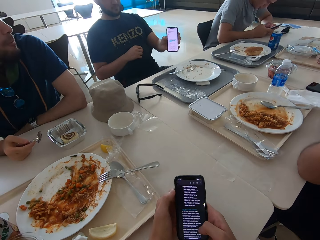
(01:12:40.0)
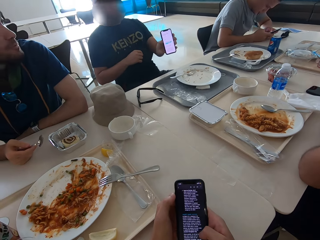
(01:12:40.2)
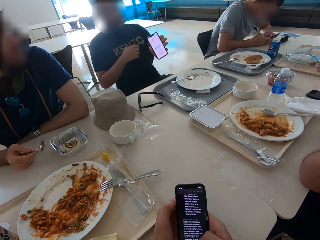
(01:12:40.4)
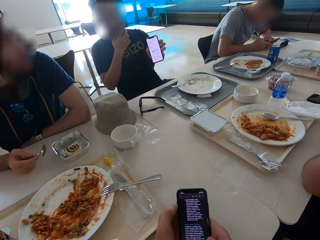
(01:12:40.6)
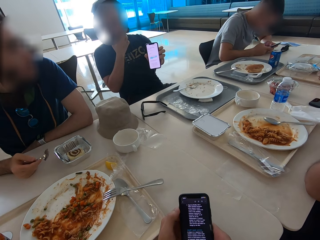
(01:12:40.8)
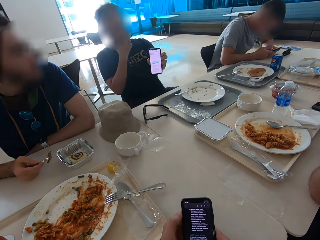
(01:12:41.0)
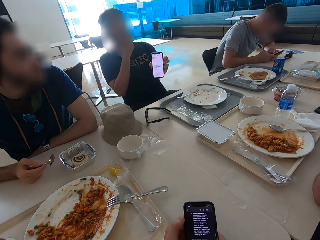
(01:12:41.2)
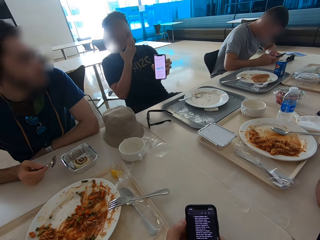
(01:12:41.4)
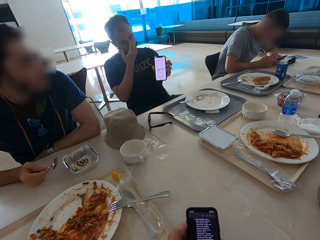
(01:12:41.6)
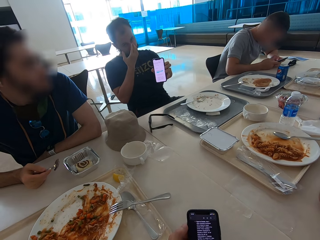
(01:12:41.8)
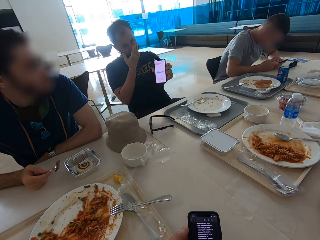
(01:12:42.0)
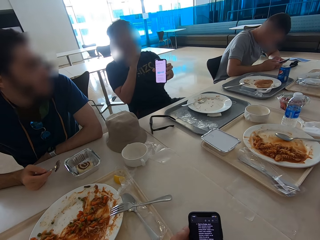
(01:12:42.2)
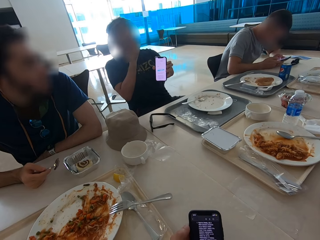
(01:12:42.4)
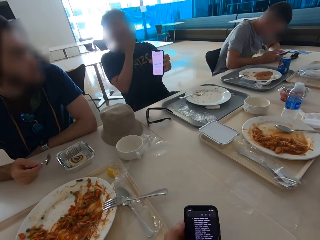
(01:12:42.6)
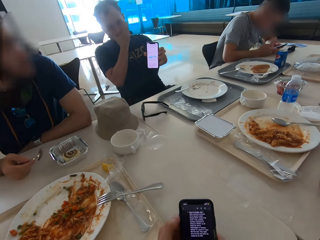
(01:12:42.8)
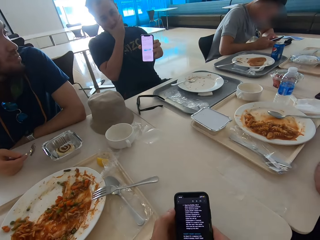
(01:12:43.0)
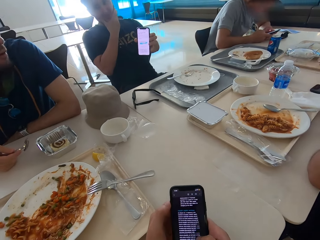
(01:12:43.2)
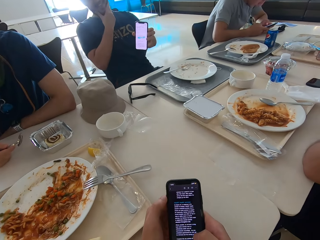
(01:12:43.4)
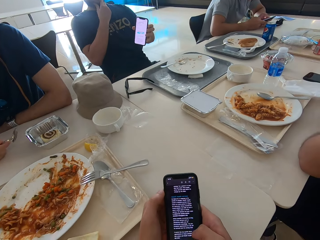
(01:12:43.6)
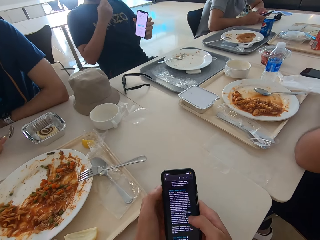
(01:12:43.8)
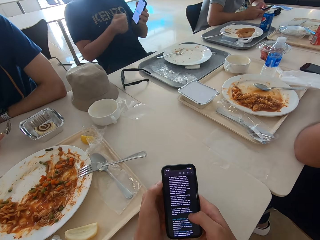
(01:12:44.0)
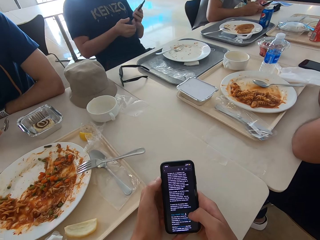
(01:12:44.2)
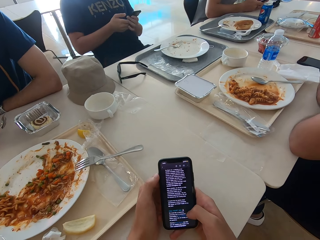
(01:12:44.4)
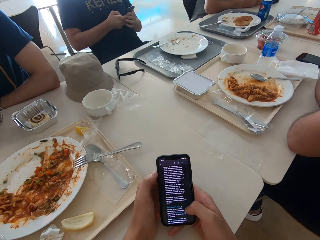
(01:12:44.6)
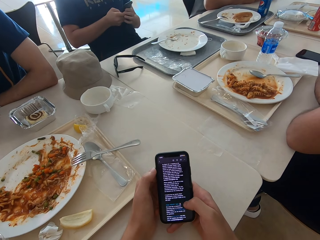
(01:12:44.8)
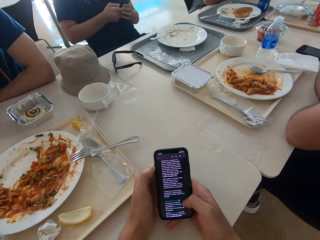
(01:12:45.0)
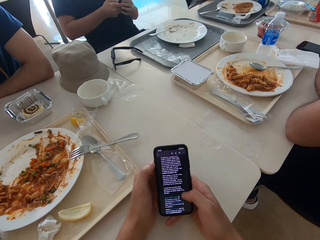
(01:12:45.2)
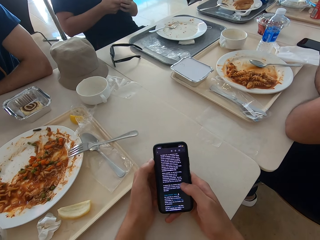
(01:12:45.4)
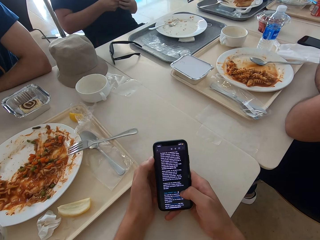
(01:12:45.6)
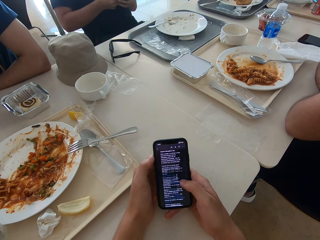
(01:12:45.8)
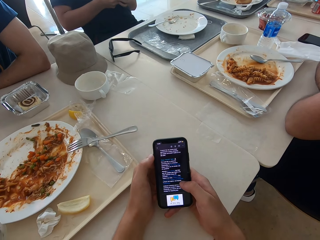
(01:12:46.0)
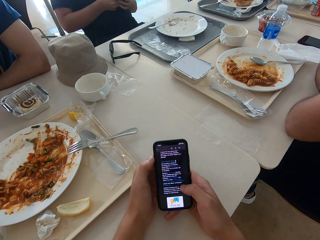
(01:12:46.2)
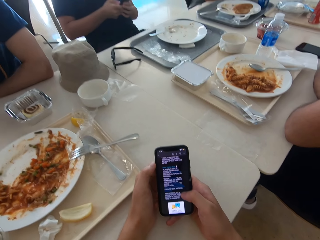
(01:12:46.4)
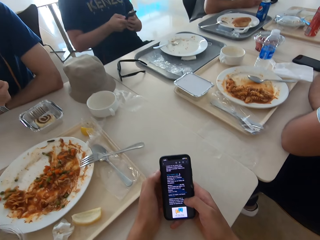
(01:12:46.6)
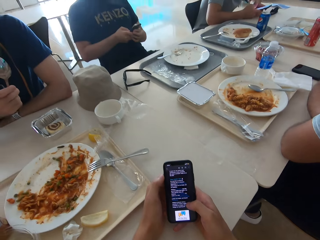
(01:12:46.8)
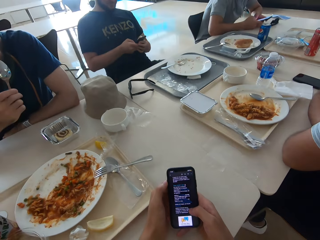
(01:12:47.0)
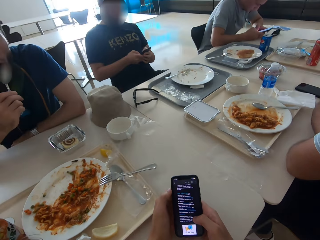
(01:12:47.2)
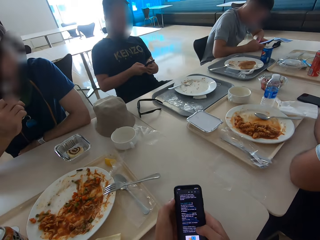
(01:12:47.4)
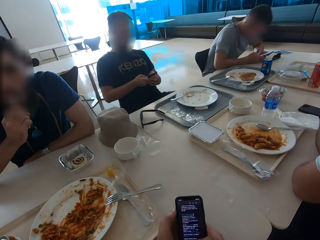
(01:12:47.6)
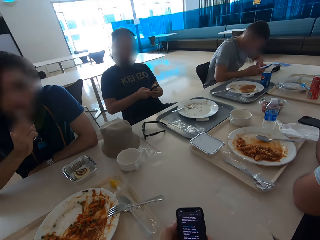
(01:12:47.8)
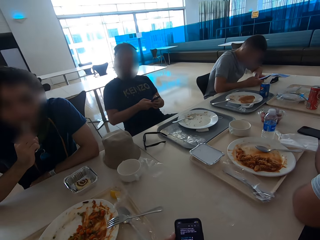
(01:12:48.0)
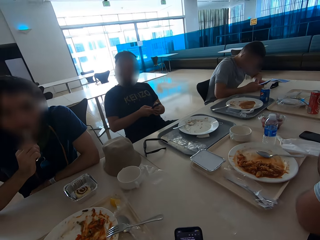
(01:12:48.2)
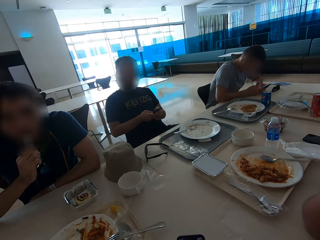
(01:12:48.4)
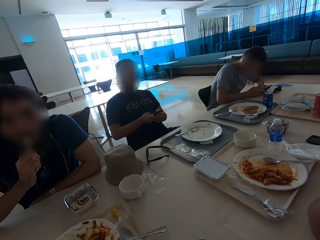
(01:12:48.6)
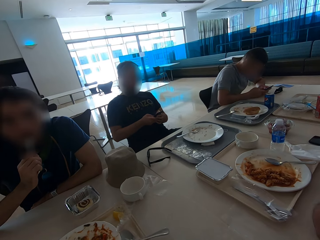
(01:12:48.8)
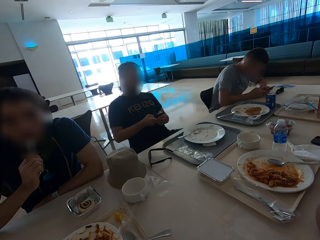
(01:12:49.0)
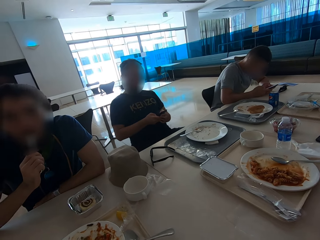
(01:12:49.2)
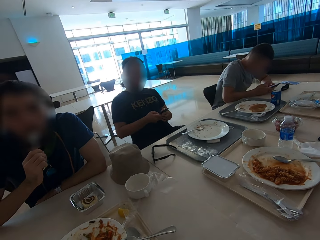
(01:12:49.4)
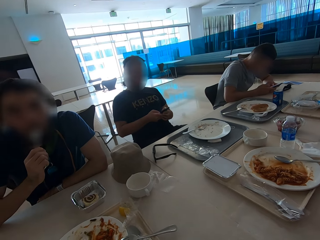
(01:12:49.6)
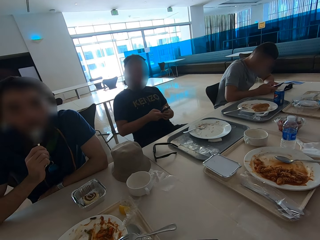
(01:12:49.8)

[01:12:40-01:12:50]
The camera wearer looks around. A man turns his phone and shows the camera wearer the mobile phone. The man scratches his face and touches the beard. Another man sits close to the camera wearer. The camera wearer swipes on his phone's screen. The first man turns the phone and swipes on his phone's screen. A third man operates a mobile phone. The camera wearer looks around. A fourth man puts a spoon in the mouth and licks the spoon.

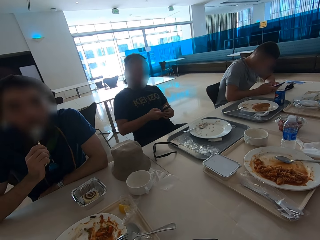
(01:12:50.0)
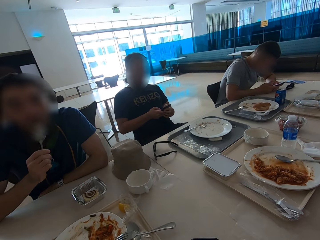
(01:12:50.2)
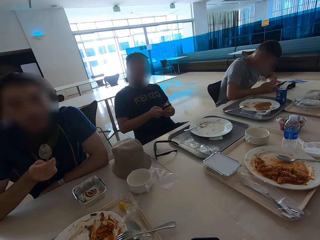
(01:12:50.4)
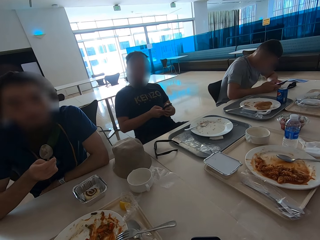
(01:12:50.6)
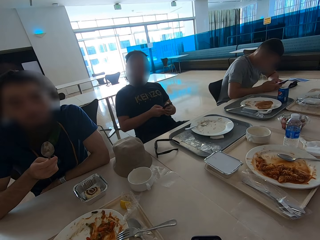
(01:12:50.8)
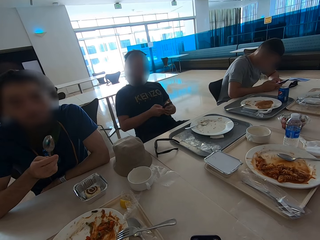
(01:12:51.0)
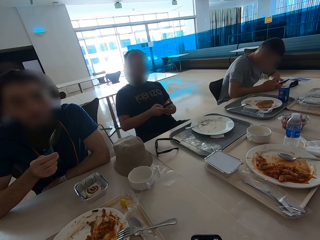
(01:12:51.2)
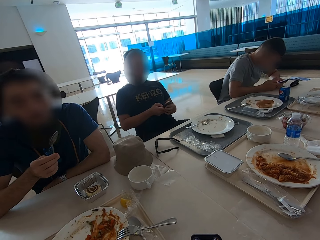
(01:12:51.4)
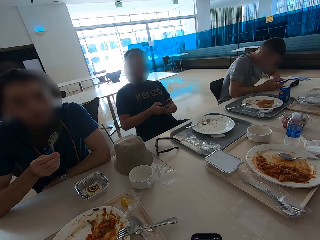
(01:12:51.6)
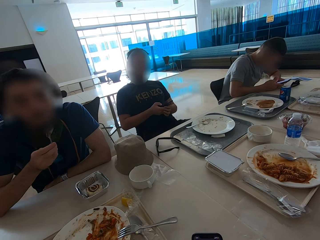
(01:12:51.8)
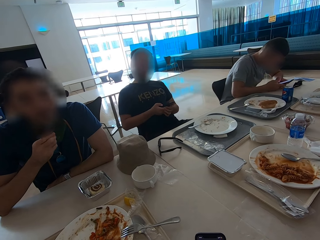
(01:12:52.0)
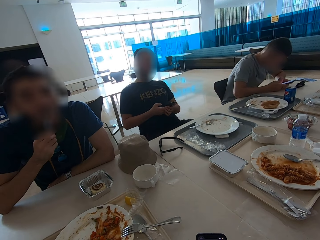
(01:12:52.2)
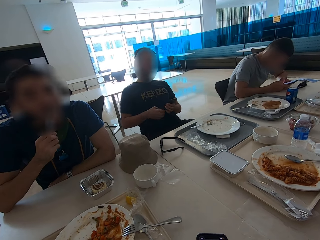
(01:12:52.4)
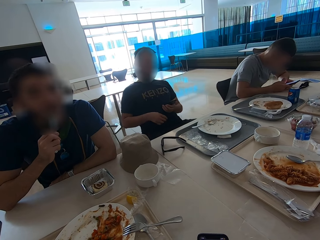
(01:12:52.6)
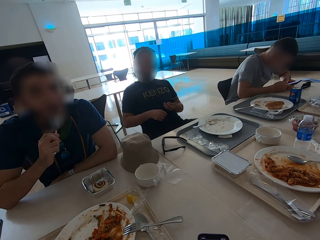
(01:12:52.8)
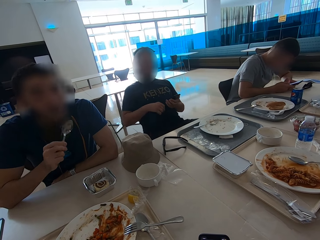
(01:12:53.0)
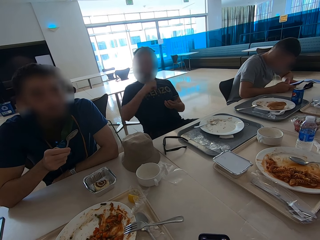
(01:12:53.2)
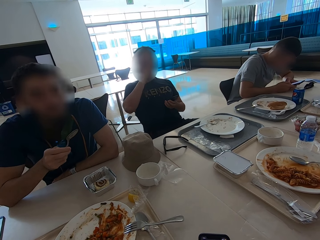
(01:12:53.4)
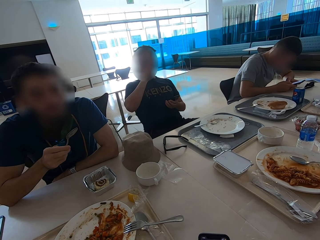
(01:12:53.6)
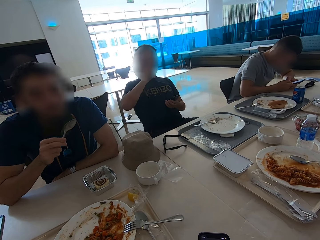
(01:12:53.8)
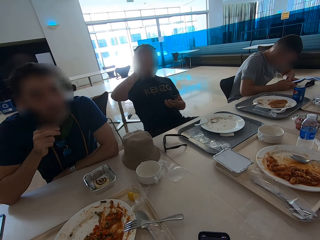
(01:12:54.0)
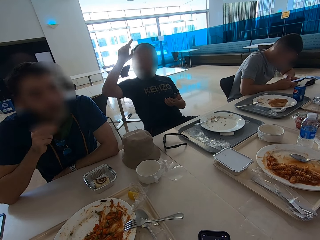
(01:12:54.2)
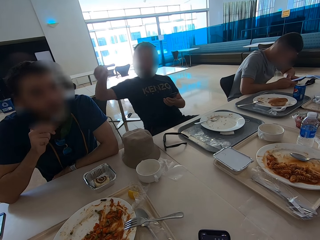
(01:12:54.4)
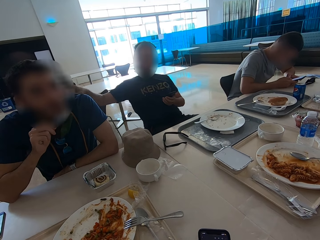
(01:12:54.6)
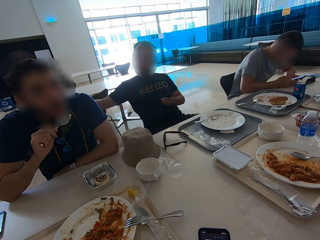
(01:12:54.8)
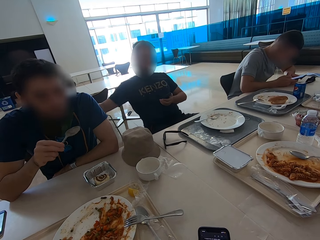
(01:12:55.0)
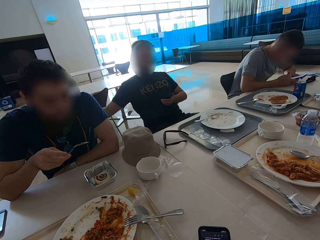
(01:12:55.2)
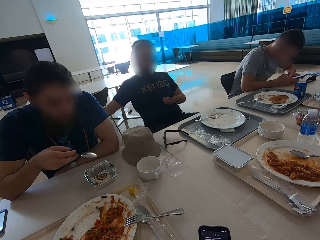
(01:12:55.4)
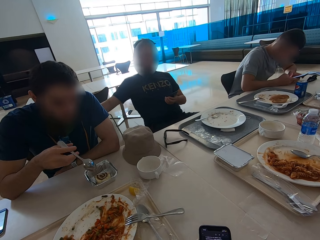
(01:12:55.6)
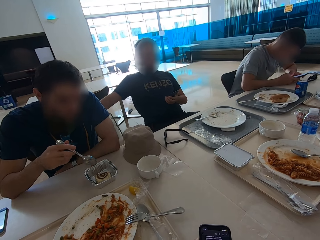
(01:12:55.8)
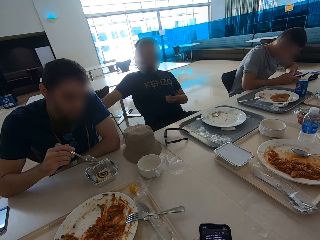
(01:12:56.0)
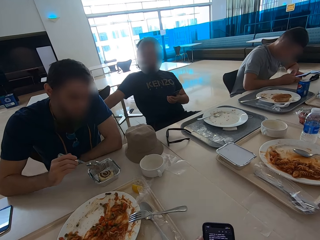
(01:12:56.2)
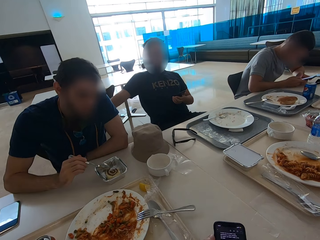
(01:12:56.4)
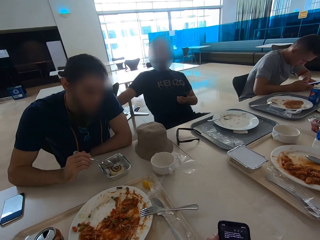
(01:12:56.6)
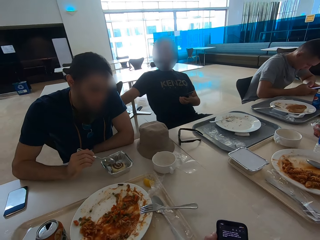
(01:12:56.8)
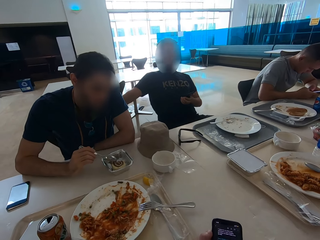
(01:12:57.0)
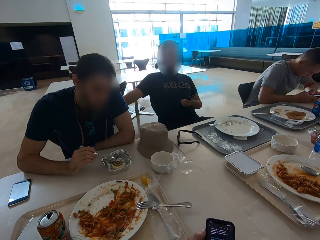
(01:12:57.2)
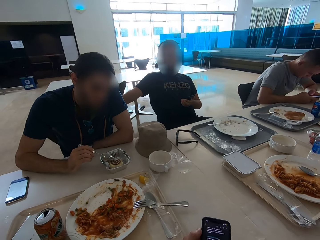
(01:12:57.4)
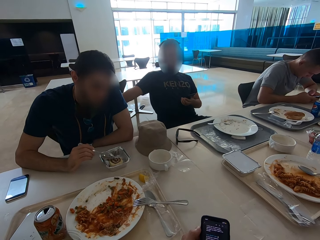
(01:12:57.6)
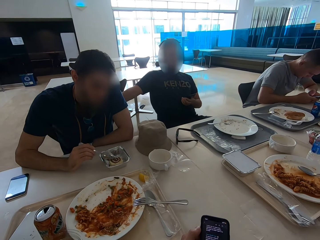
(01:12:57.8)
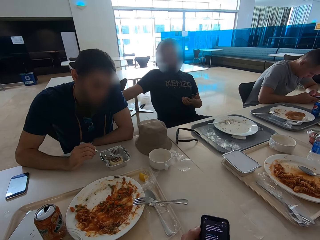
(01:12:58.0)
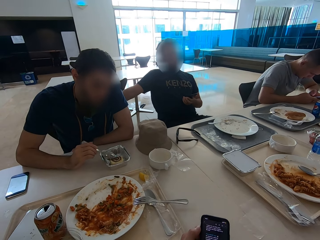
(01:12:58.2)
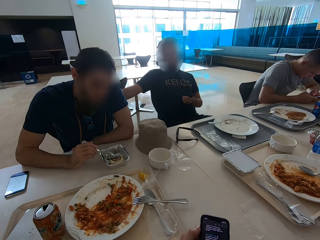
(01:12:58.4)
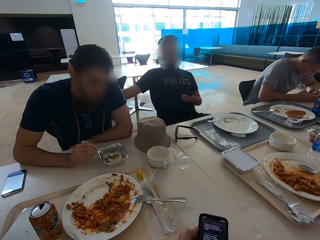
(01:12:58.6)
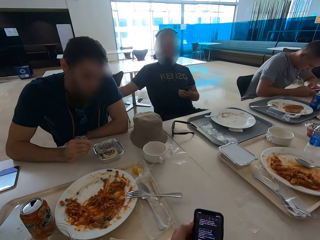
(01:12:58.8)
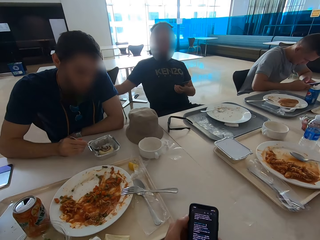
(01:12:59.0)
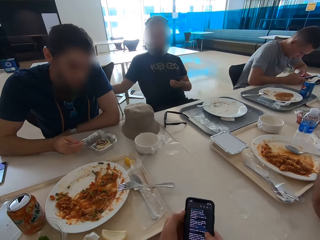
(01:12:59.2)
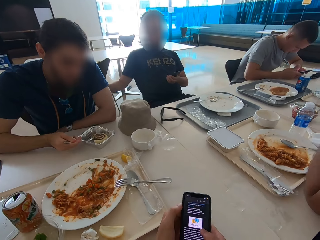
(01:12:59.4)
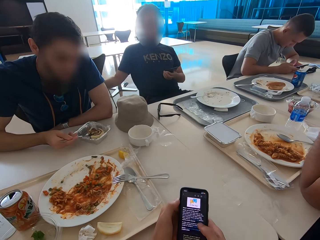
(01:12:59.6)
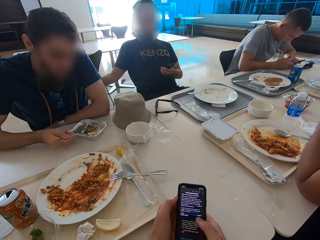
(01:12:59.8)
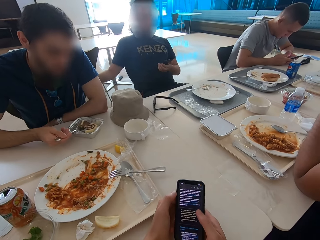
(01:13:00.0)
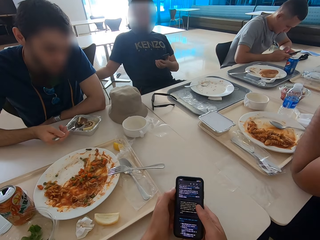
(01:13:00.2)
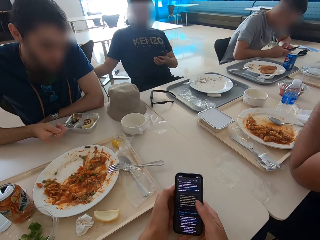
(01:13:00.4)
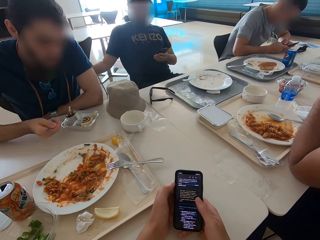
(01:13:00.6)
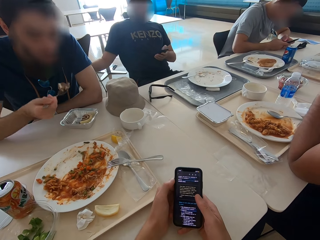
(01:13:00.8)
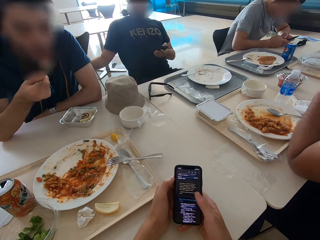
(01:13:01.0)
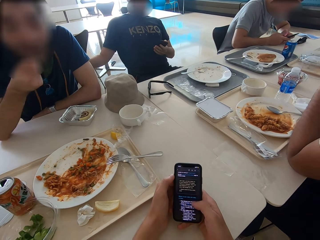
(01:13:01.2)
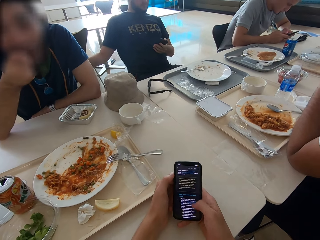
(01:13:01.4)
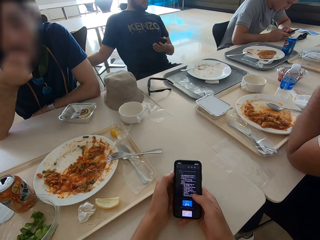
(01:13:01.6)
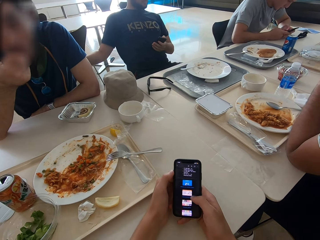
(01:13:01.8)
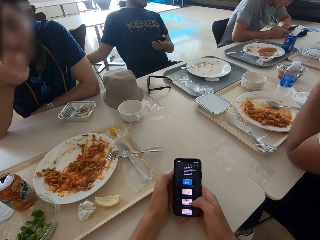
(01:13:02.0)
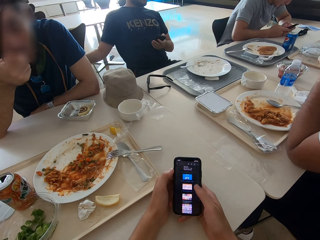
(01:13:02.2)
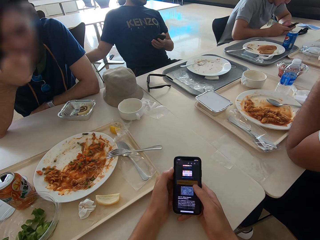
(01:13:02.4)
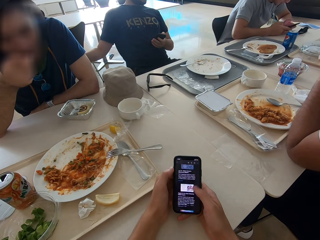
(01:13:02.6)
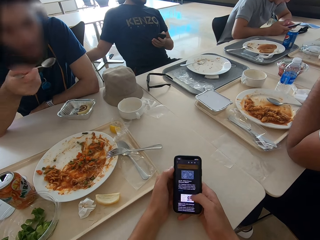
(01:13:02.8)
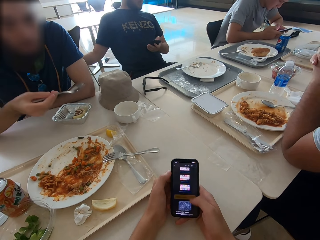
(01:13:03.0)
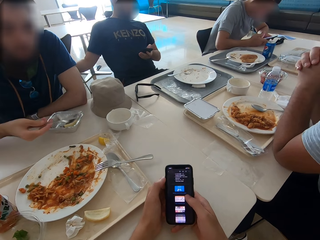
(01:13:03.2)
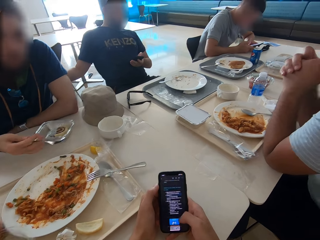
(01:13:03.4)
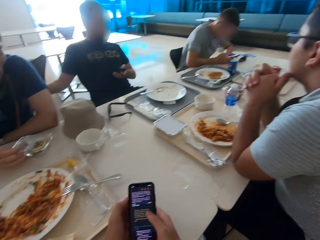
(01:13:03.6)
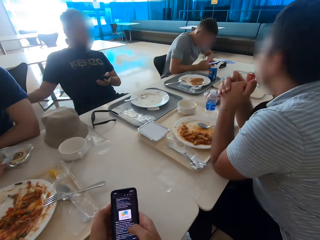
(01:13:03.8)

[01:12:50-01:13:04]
A man turns the spoon. The man licks the spoon. Another man moves his right hand. The first man looks at the spoon. The other man touches his nose and uses gestures. The first man licks the spoon. The other man rests his hands on the chair. The first man scoops a cake in a dish with a spoon. The camera wearer swipes on his phone's screen. Another man sits close to the camera wearer. The first man puts the cake in the mouth with the spoon.
